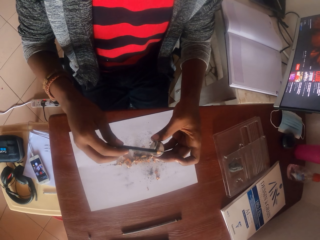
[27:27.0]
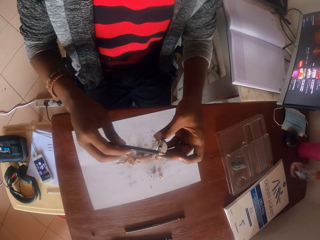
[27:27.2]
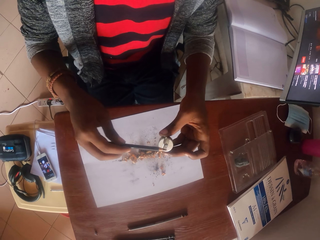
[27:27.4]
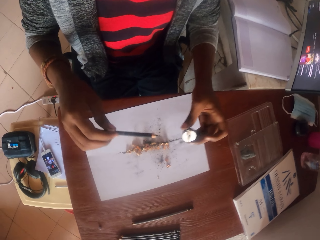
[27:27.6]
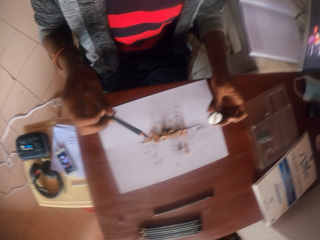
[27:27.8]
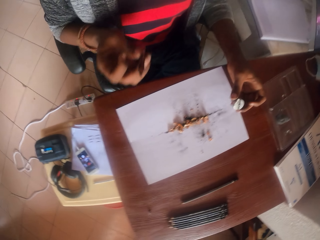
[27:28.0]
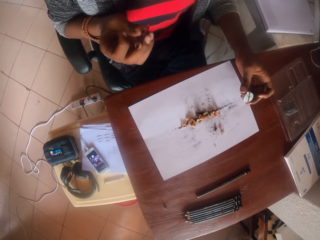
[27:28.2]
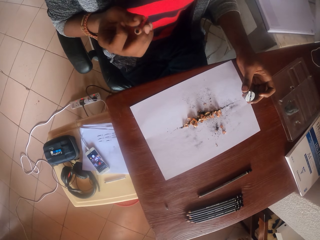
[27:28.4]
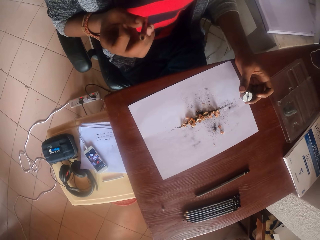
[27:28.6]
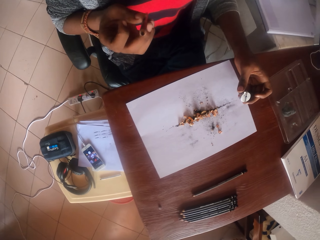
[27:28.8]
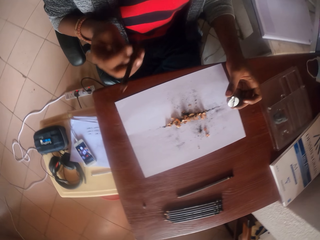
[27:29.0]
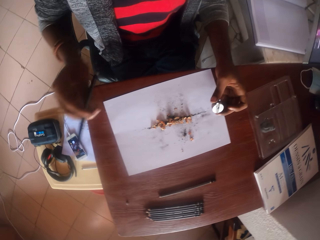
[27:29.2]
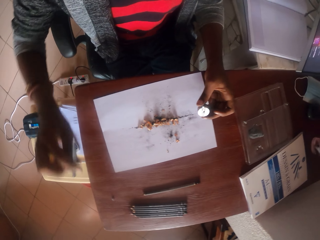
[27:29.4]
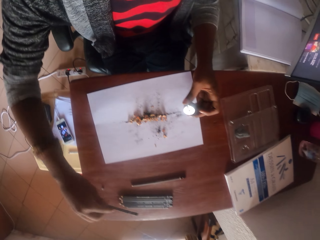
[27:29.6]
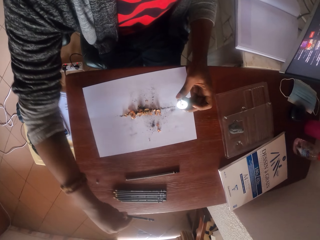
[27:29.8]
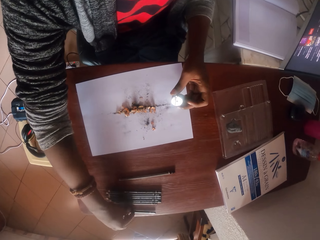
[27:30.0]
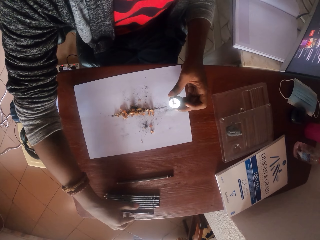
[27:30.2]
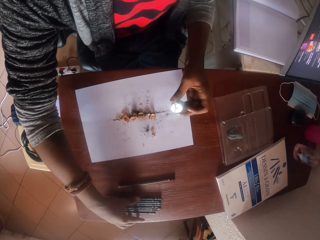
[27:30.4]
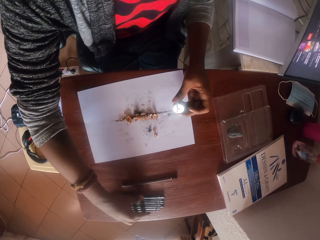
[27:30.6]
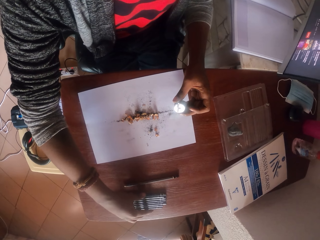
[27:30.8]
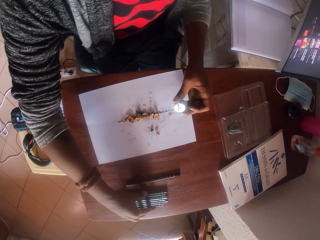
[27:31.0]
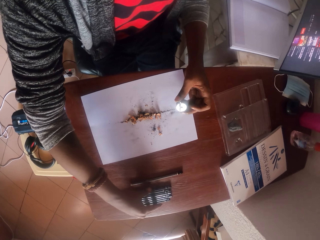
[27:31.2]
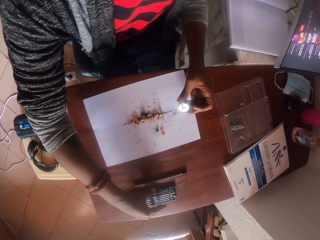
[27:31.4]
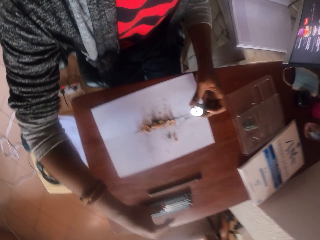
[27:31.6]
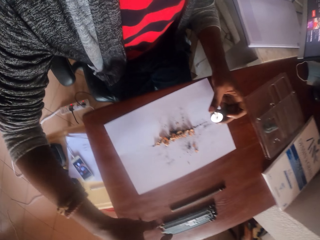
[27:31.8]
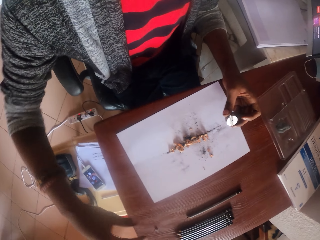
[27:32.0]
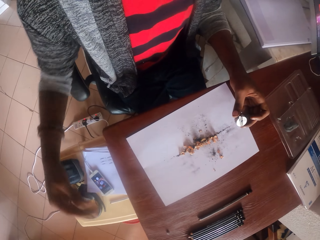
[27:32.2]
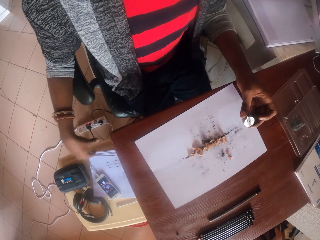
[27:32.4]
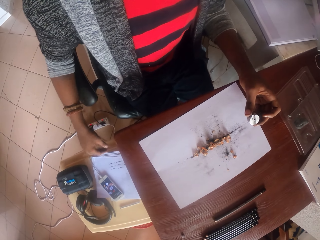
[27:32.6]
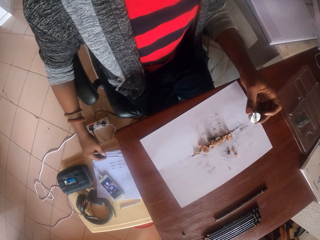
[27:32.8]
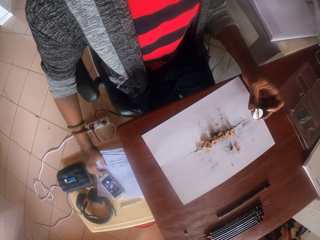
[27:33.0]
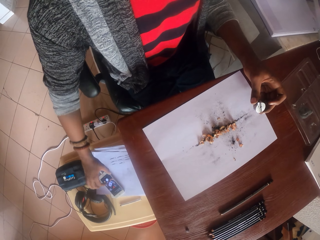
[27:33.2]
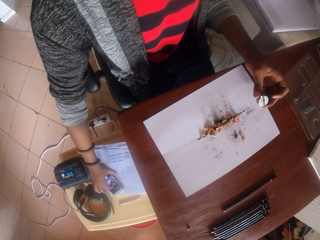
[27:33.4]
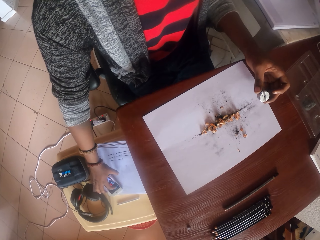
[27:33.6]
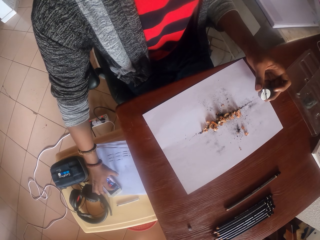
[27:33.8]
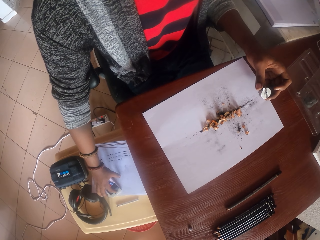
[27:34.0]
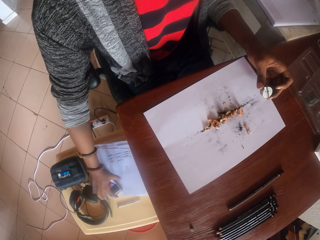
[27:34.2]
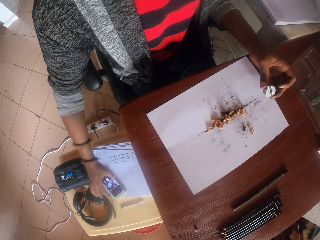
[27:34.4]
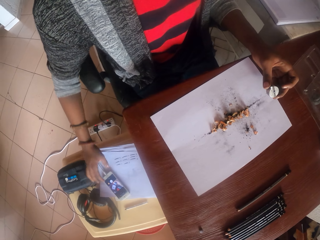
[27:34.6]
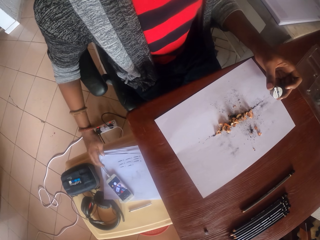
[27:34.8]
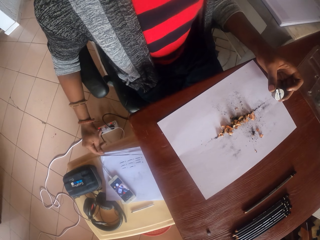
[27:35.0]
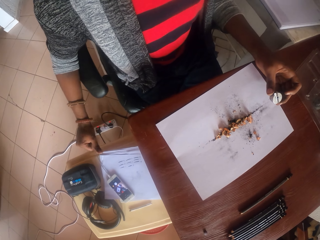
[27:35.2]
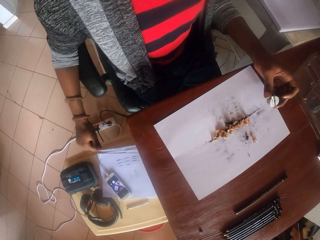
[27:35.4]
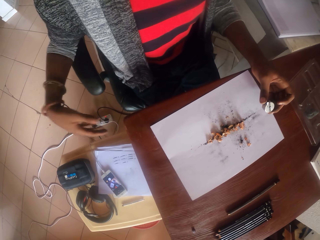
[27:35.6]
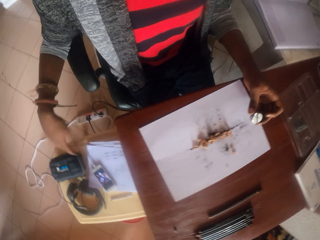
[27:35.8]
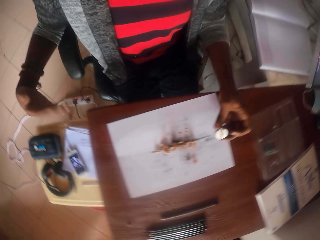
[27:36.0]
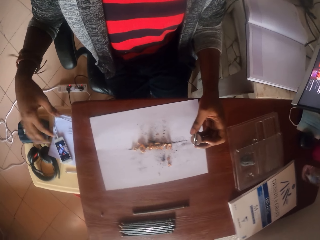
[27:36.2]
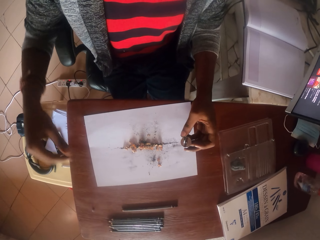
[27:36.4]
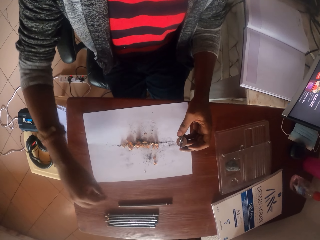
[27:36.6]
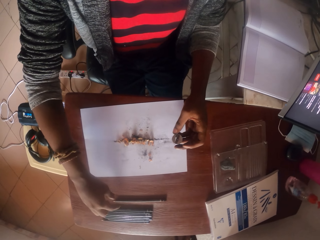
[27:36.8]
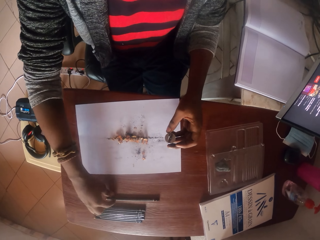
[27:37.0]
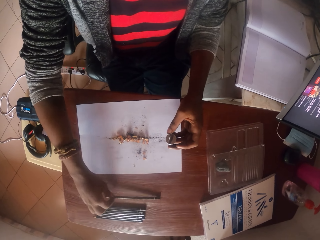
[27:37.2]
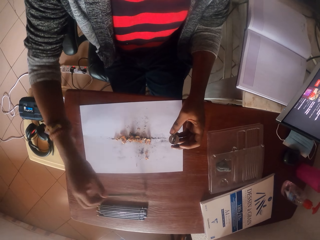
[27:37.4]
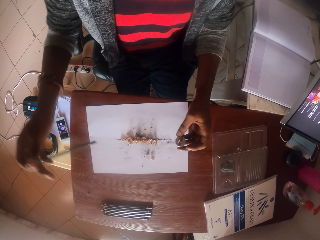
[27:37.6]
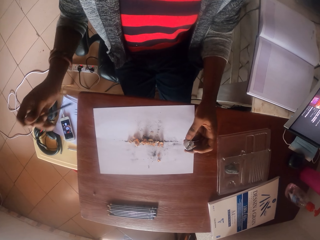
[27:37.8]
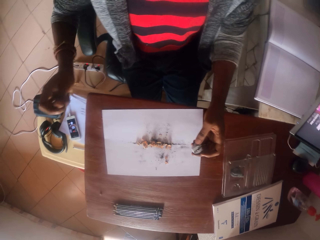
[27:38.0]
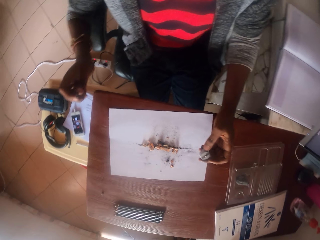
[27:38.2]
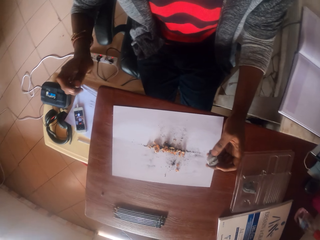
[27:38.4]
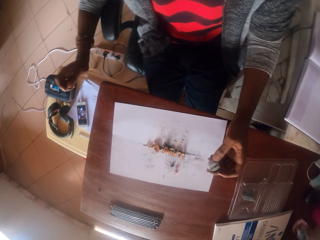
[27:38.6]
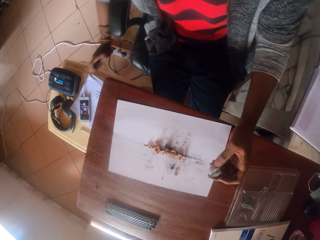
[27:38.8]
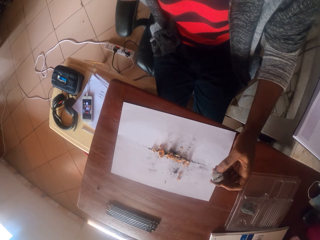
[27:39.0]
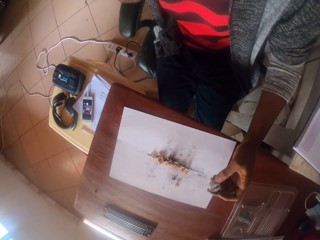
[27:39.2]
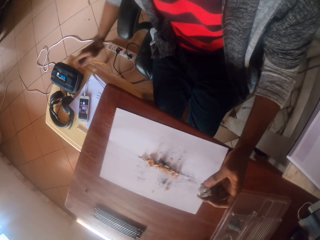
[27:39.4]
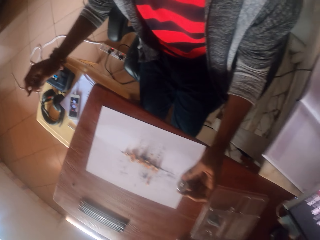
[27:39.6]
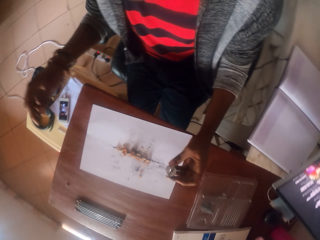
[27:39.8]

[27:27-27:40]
The camera wearer stares at a pencil. He places the pencil on a table. He adjusts a bunch of pencils on the table. He holds the pencils together. He swipes a finger over a smartphone. He shakes his right hand. He picks up a pencil. He looks around.

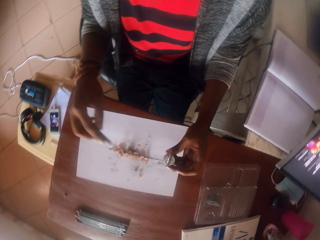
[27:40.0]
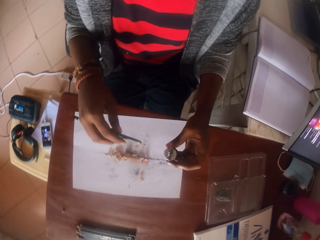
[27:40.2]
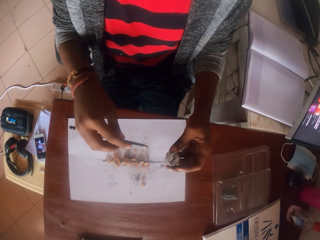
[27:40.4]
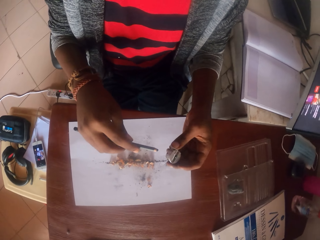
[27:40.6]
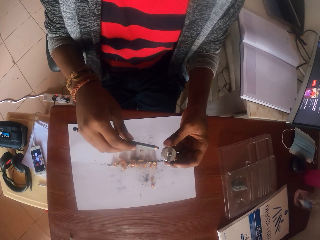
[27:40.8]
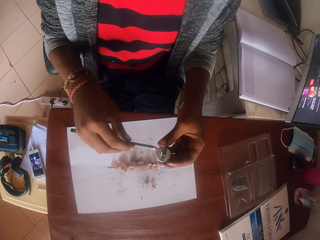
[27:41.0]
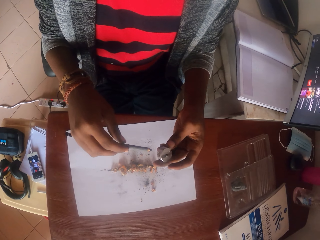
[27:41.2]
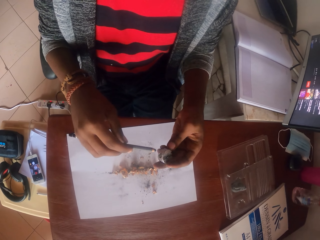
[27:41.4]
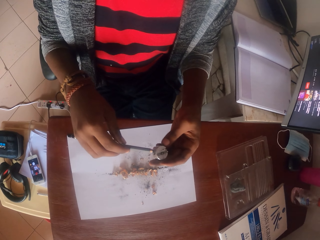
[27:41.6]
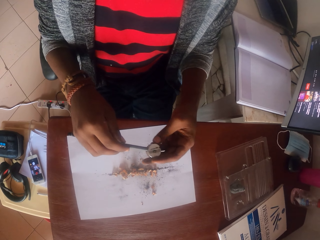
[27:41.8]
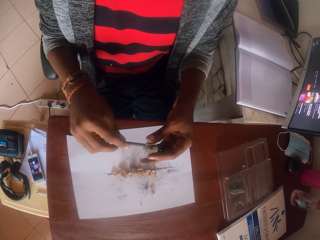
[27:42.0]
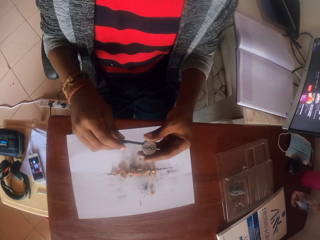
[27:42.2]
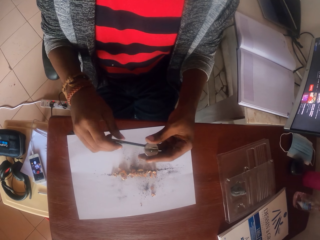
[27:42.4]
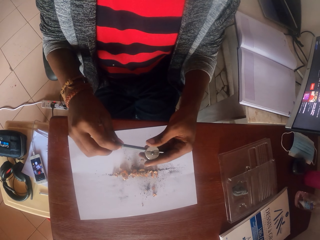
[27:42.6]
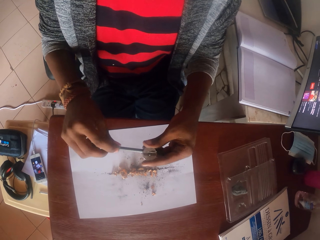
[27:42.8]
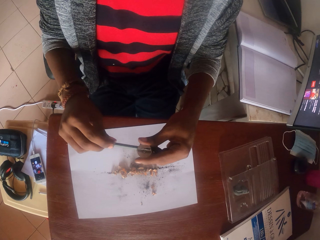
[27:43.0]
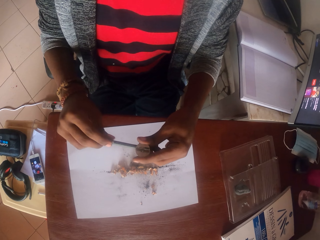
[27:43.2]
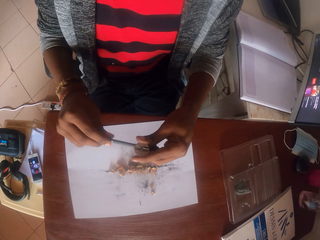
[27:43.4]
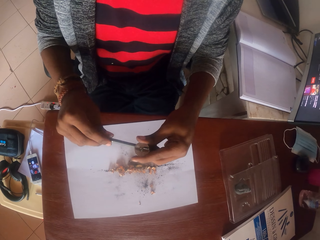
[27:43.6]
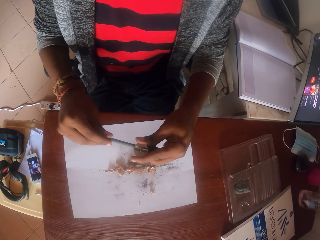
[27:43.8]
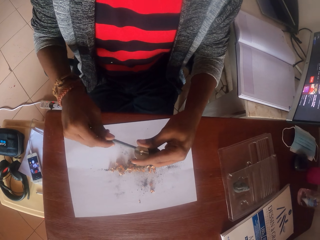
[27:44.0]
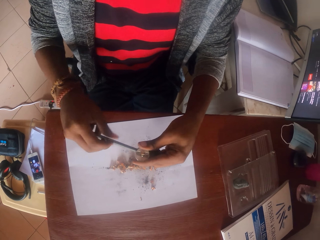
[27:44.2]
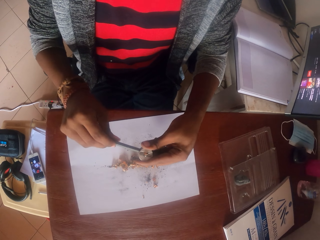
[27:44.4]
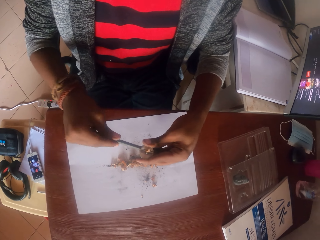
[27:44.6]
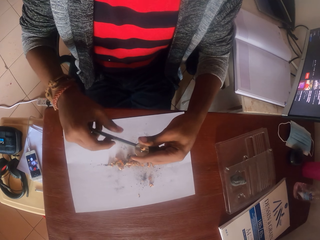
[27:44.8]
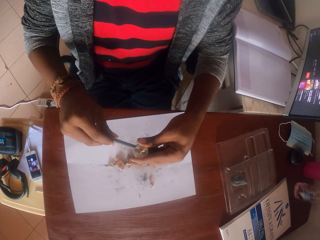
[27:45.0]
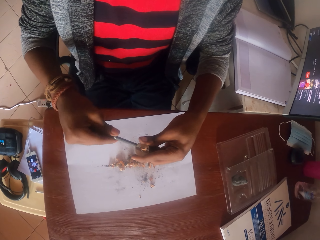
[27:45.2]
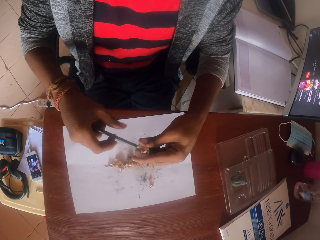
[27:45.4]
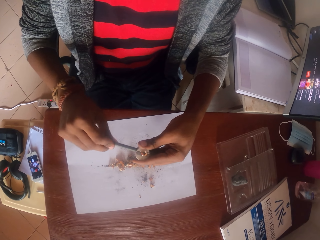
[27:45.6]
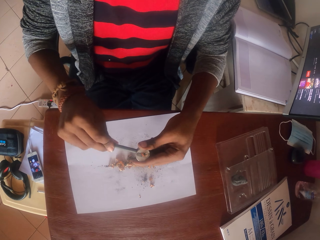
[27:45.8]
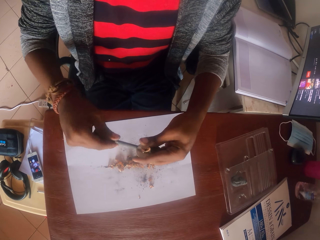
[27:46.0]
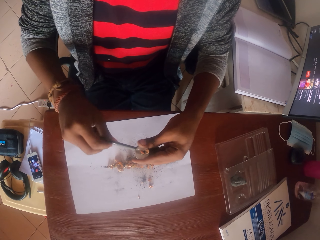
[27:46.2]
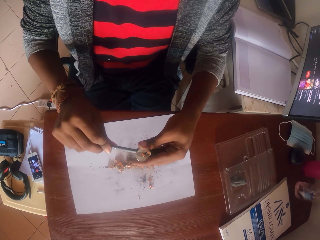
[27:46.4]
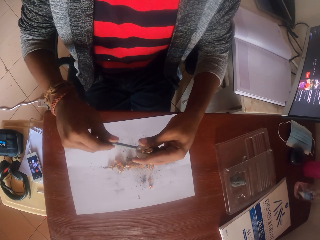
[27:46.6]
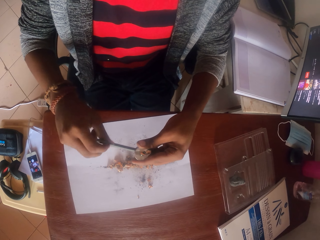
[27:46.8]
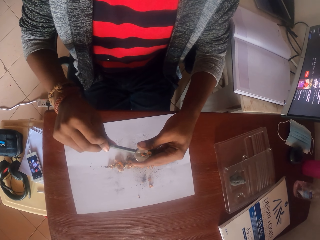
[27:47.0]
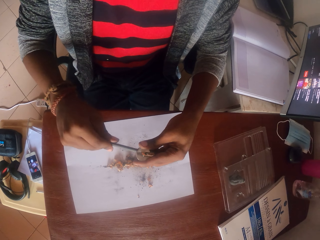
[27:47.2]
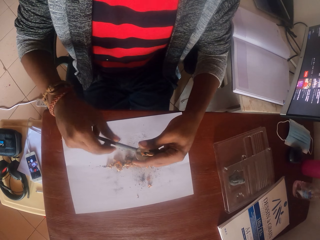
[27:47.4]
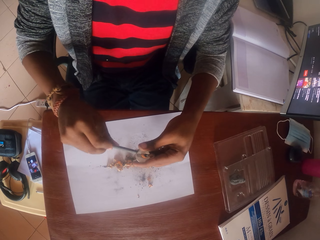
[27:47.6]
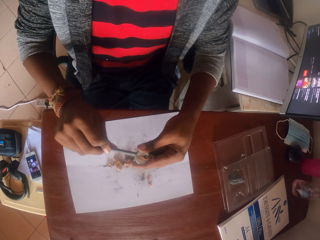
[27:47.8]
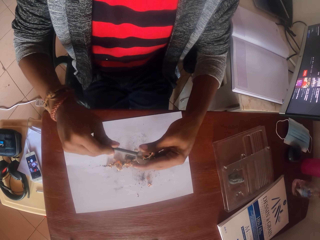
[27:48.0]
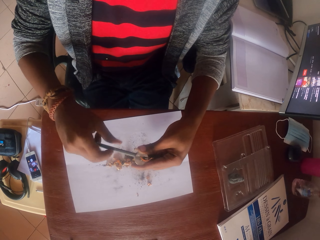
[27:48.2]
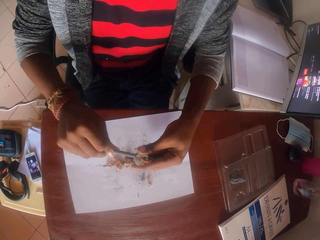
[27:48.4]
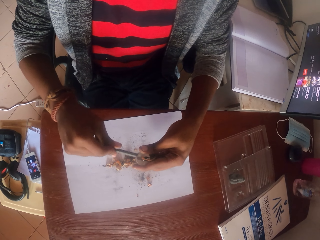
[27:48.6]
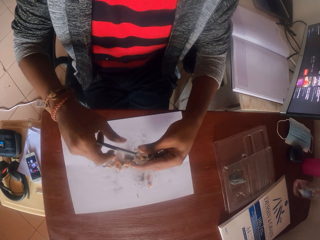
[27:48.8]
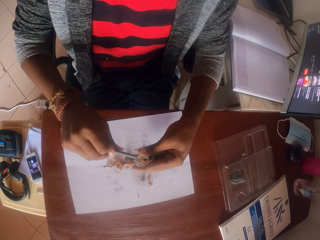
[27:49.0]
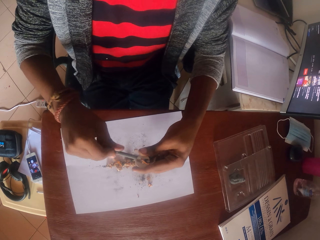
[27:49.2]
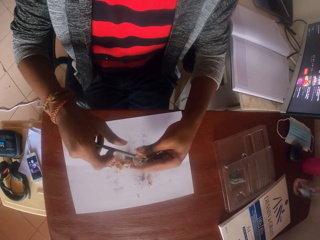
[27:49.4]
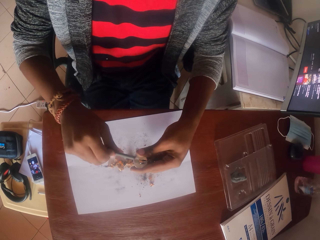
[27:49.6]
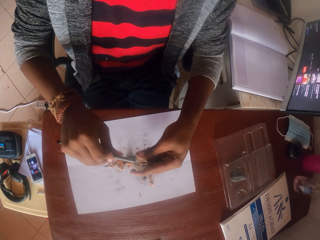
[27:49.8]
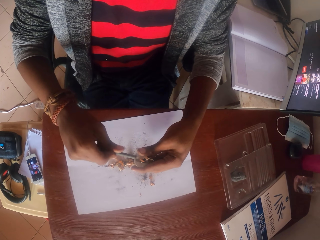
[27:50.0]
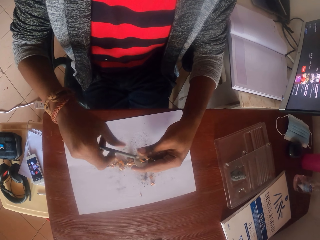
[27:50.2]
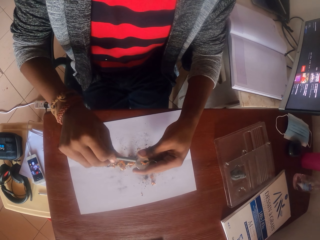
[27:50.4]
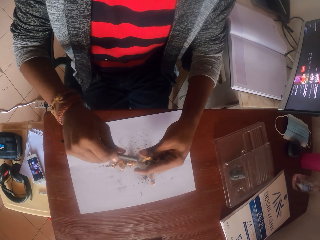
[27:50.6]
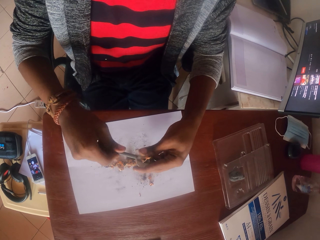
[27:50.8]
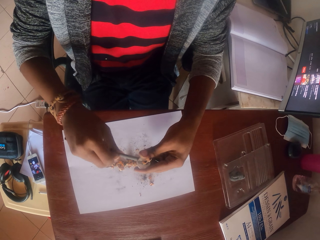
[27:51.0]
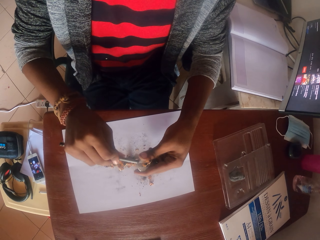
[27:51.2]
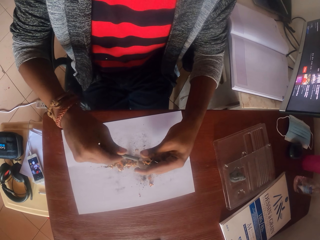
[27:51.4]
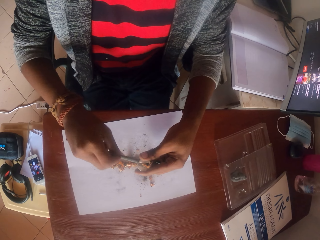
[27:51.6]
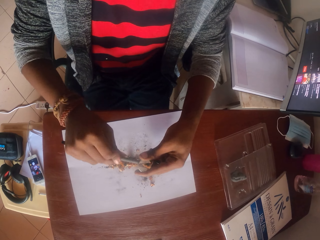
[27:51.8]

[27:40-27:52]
The camera wearer puts a pencil in the sharpener. They sharpen the pencil.
